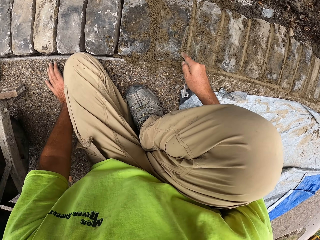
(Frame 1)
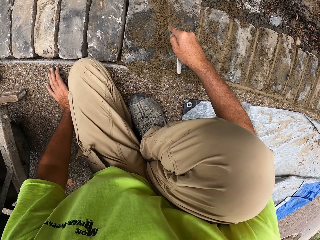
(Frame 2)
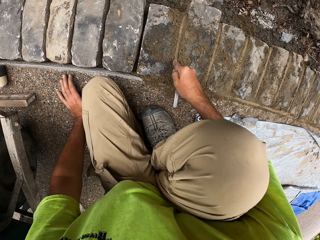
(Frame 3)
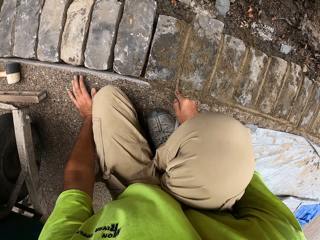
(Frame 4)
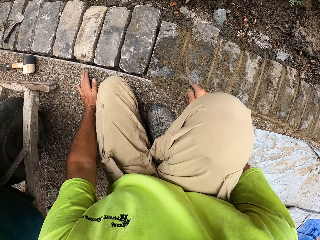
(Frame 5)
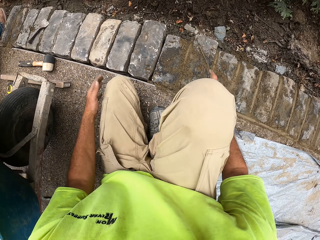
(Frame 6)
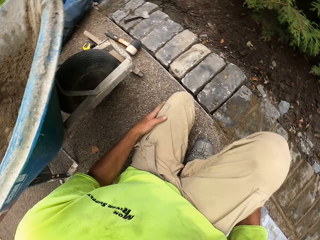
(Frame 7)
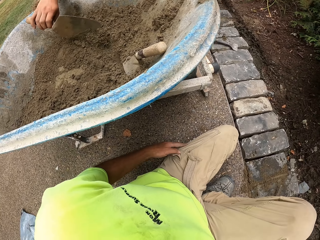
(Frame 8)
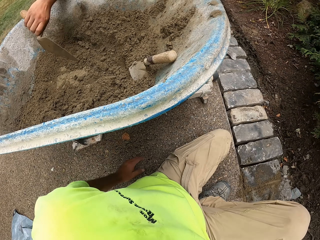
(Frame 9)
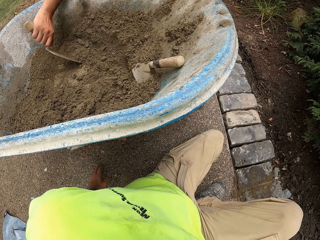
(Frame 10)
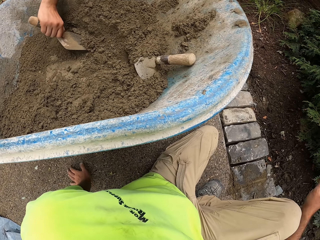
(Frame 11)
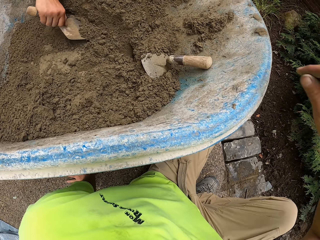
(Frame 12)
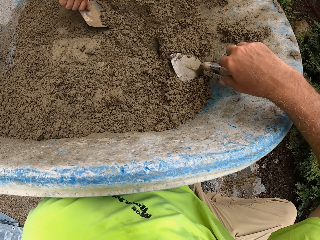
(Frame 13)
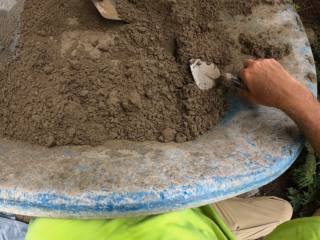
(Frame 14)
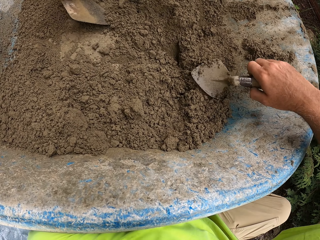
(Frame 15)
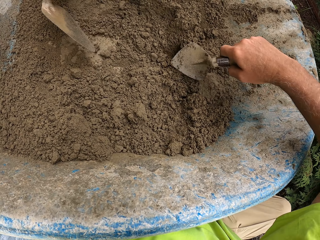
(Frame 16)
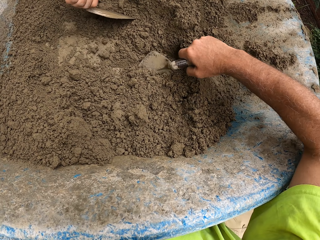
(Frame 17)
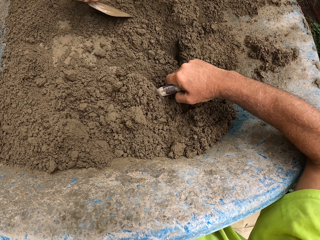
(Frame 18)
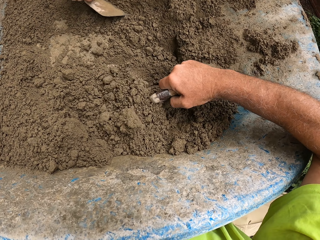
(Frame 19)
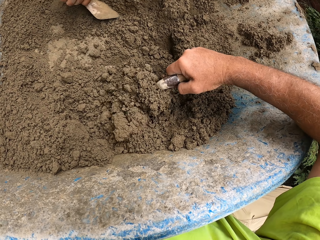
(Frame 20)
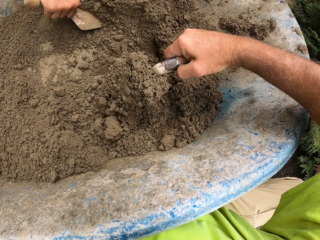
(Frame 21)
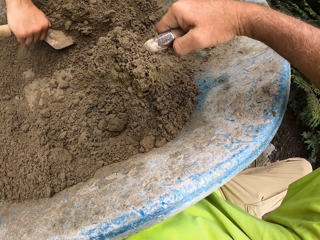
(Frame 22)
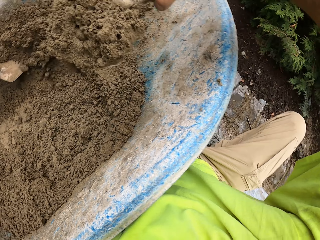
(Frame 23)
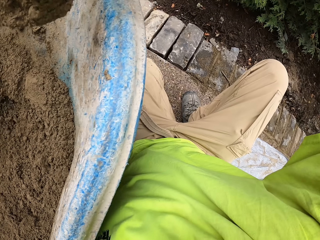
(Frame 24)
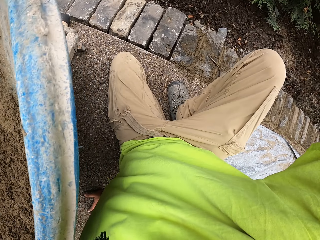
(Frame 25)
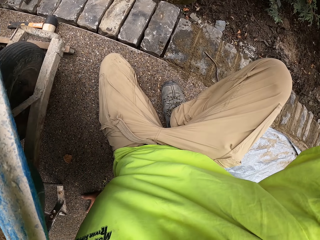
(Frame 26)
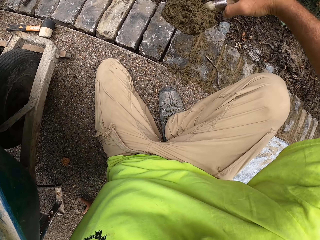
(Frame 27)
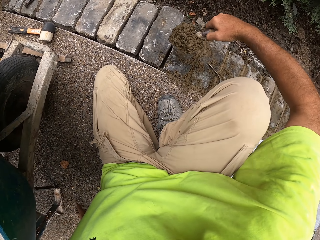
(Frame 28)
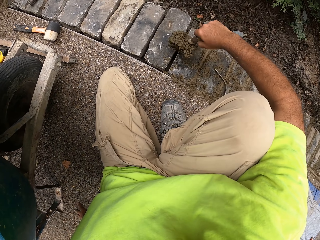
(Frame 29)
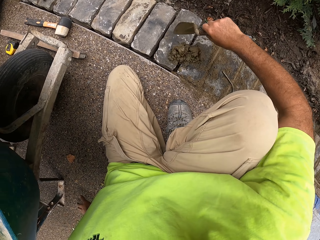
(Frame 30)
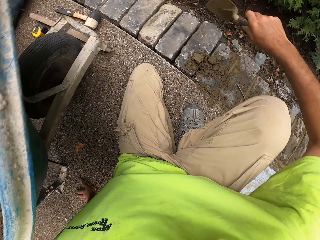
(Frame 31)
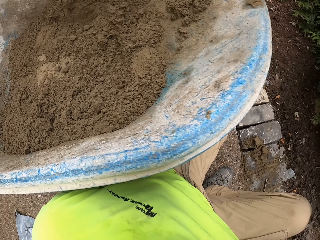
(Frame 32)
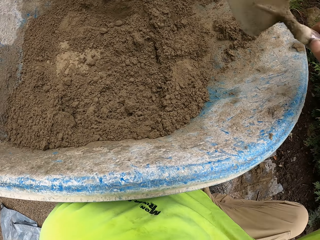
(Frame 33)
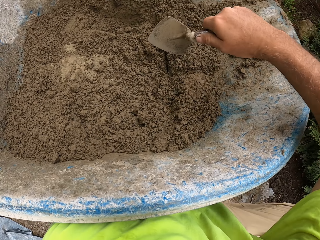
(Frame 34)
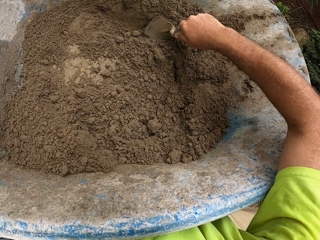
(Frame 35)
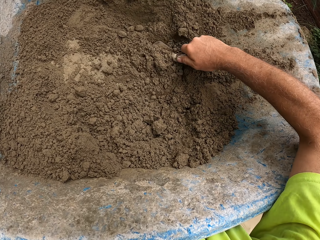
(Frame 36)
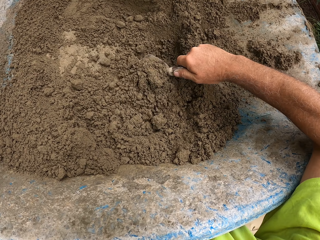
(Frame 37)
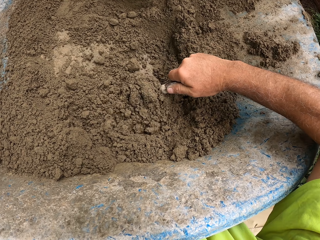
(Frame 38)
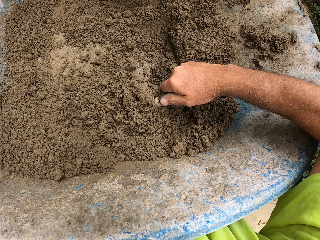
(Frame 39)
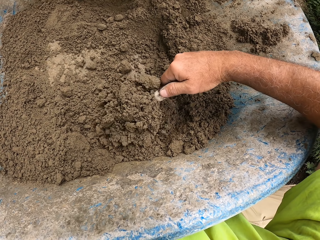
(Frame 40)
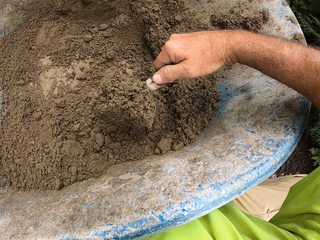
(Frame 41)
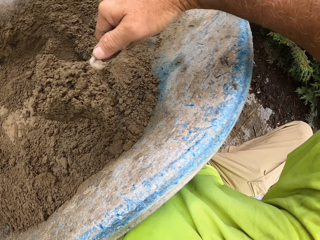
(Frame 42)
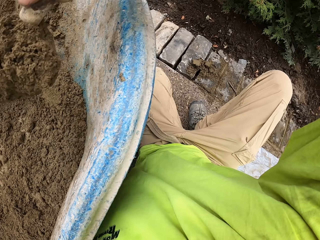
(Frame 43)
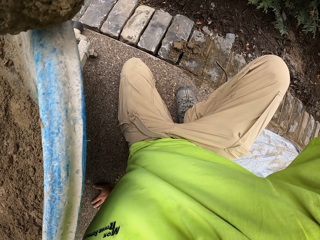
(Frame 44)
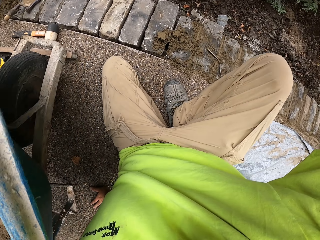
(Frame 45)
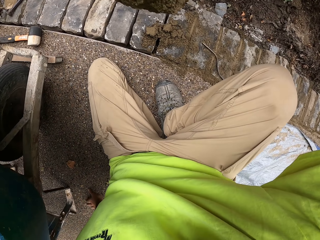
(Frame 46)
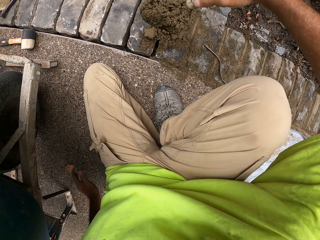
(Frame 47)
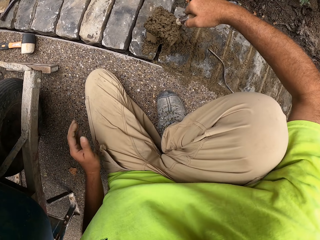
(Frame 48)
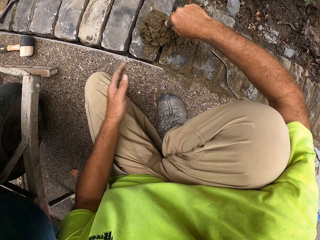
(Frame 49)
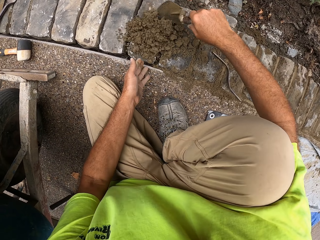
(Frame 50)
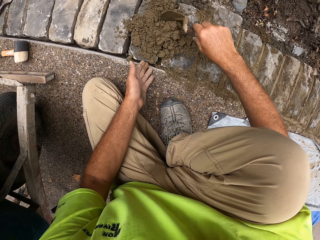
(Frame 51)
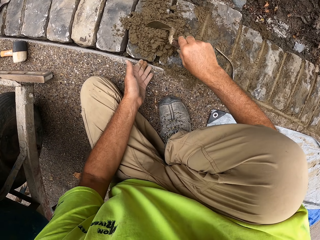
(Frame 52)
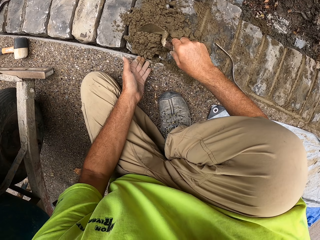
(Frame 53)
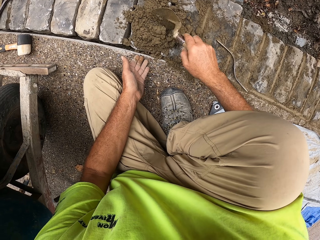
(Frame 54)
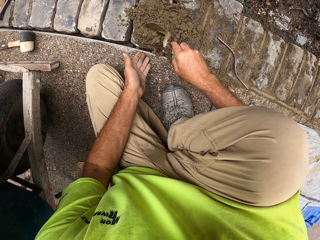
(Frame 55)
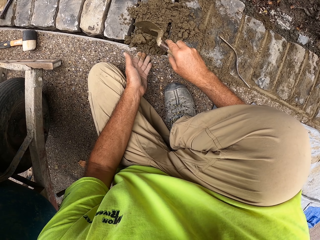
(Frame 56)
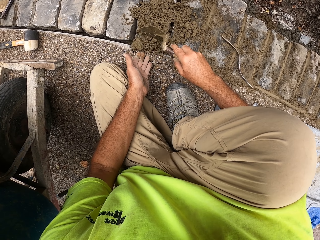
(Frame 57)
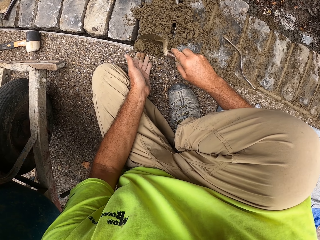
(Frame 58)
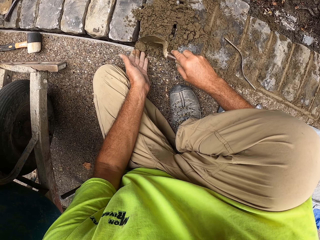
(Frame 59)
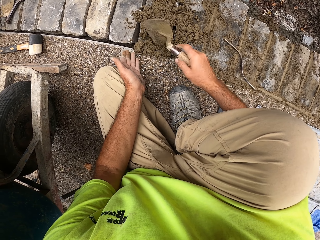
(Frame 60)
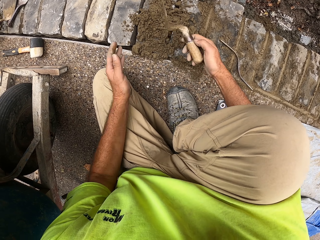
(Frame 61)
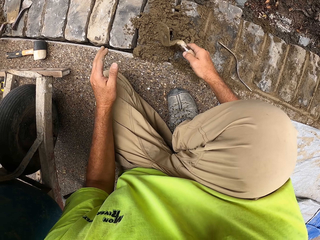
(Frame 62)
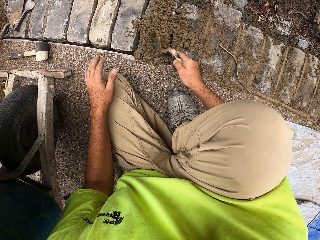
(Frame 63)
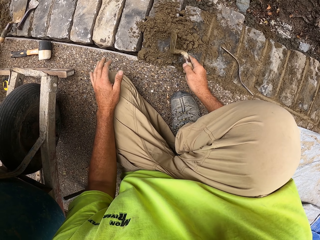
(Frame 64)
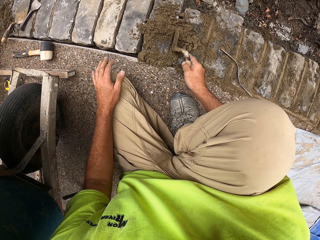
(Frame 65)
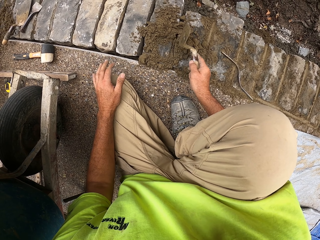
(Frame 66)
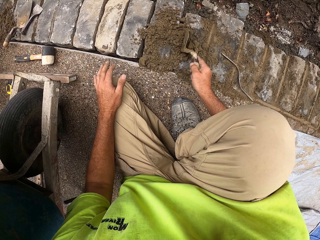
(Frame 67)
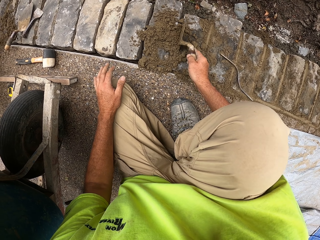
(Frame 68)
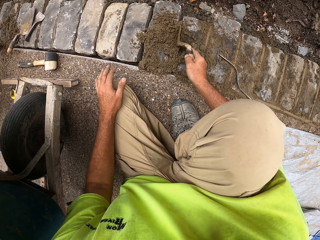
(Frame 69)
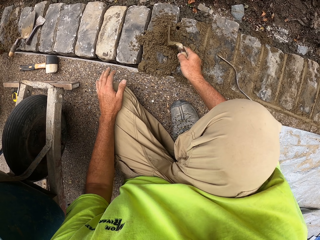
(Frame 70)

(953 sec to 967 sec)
The camera wearer holds the masonry trowel. A person draws cement paste or concrete with a brick trowel. The camera wearer takes a brick trowel. They draw the cement paste with the brick trowel and pour the concrete on the brick. They scoop the concrete, pour the concrete on the brick, and push the concrete in the spaces with the masonry trowel.

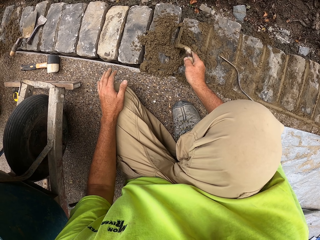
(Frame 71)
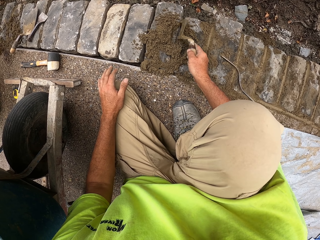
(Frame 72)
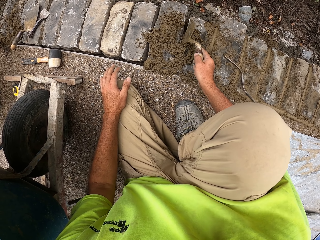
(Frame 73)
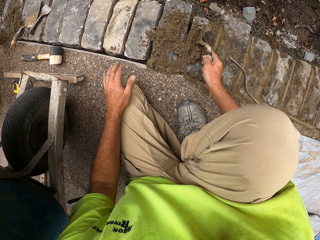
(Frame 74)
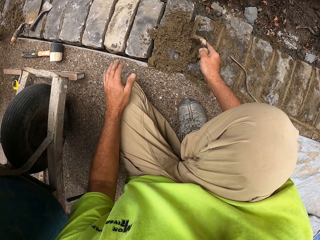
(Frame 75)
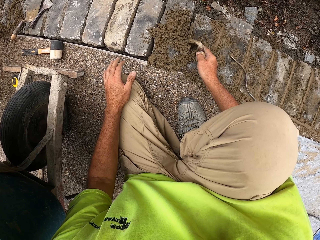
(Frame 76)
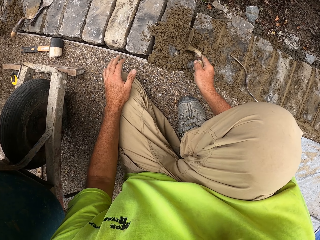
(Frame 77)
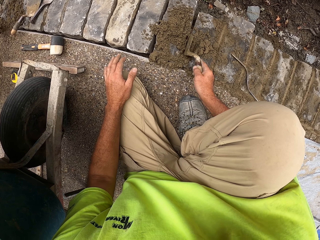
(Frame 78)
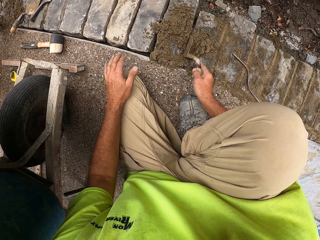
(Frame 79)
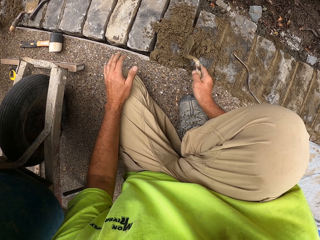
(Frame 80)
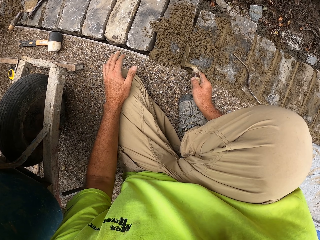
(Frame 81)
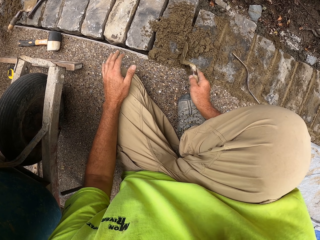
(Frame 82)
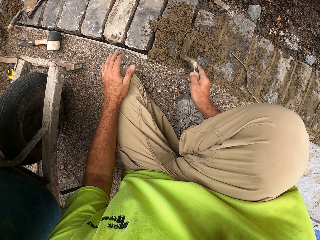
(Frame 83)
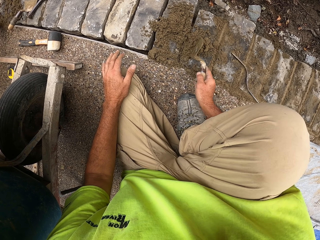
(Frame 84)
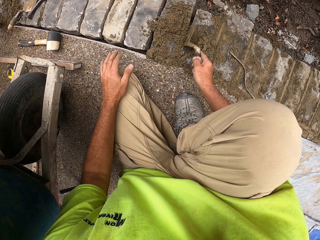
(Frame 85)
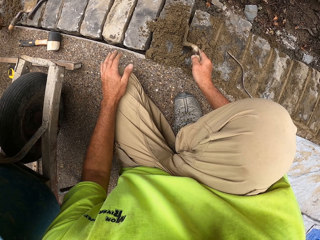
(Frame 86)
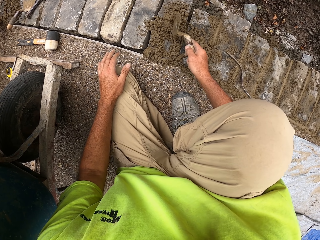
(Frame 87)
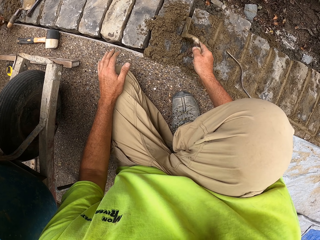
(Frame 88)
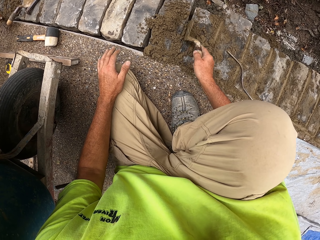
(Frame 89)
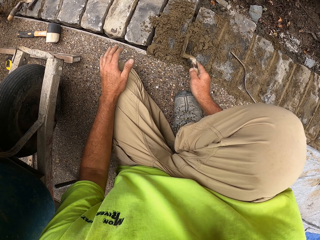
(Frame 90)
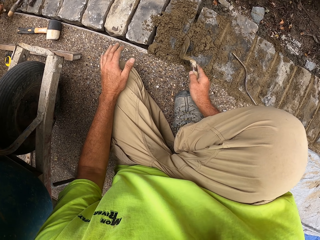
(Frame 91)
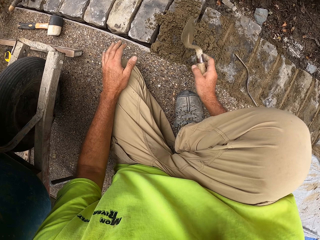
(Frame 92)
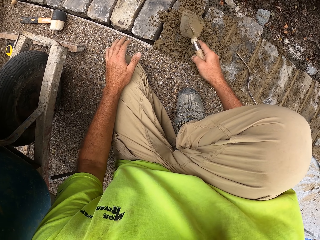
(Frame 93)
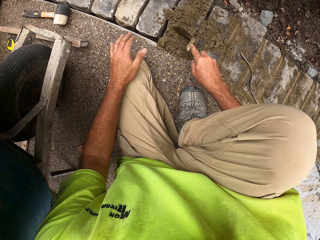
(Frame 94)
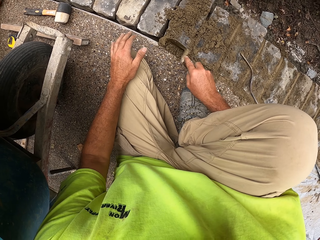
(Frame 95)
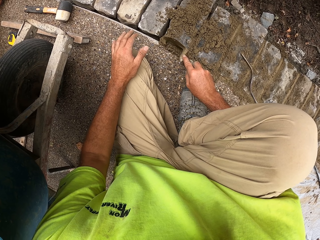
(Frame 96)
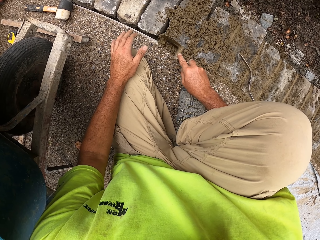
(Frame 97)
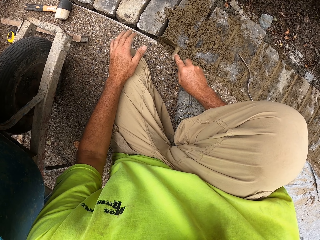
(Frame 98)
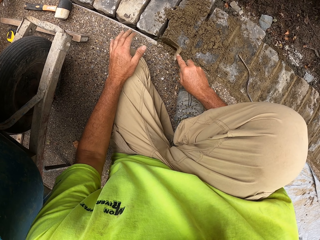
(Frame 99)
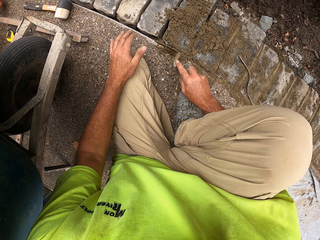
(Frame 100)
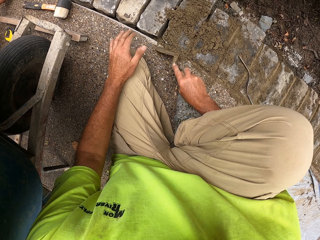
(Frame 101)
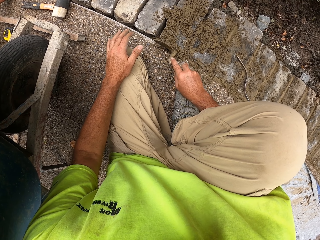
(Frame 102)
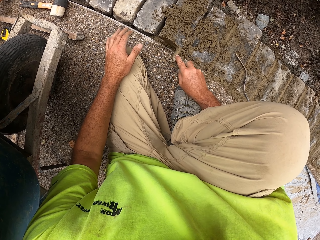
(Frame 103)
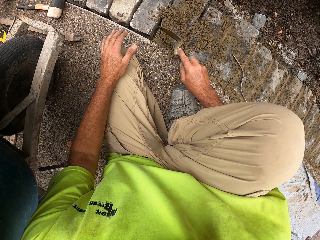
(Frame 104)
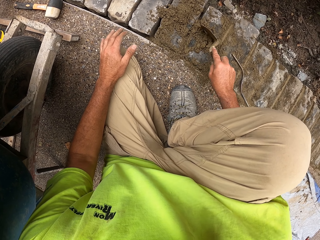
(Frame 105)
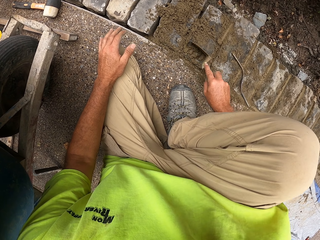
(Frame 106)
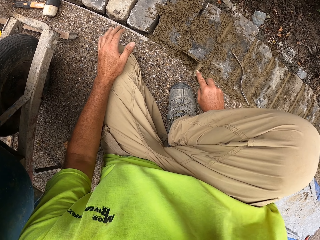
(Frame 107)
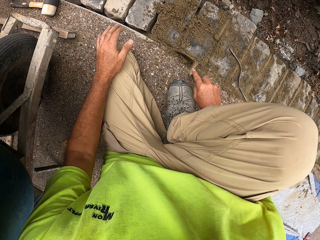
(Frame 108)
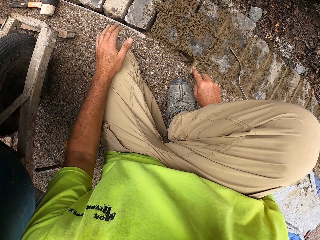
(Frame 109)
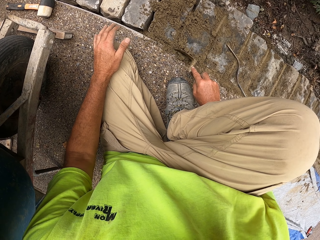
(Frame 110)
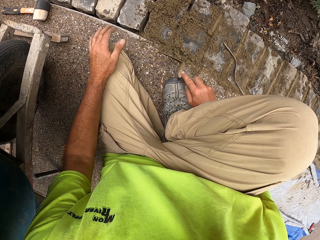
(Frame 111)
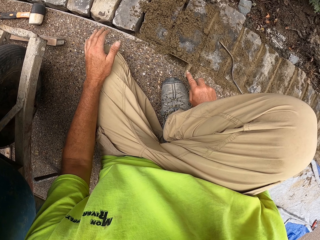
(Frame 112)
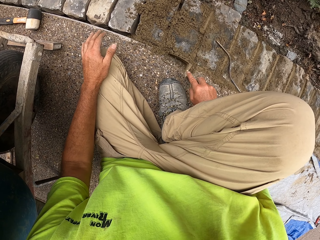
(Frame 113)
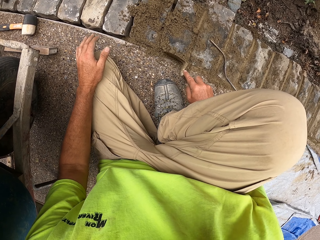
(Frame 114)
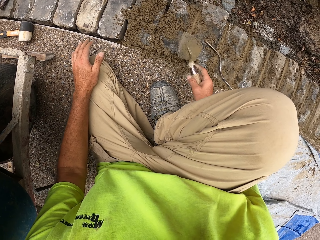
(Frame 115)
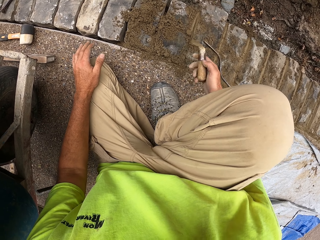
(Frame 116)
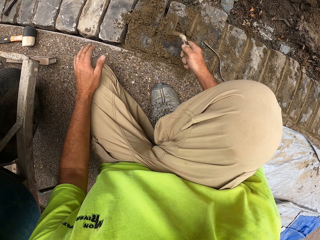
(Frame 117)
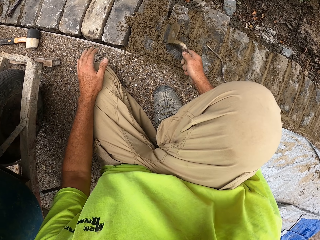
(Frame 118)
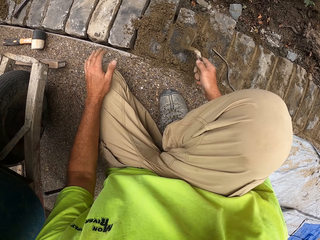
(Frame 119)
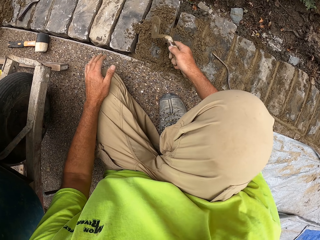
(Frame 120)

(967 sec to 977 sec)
The camera wearer puts the cement paste between the bricks with a window trowel.
